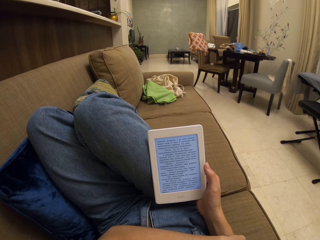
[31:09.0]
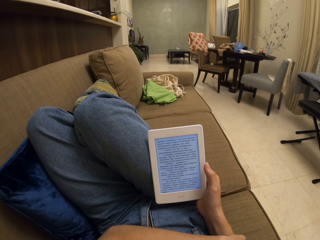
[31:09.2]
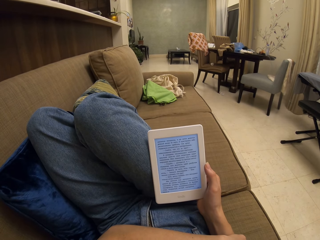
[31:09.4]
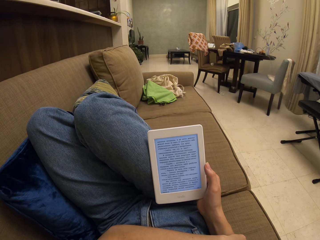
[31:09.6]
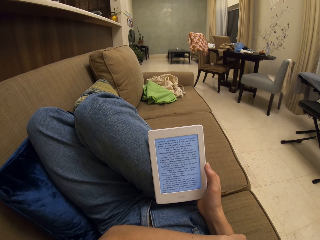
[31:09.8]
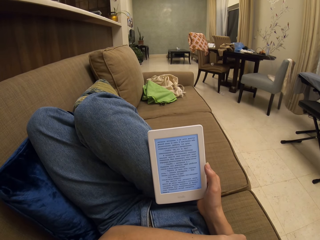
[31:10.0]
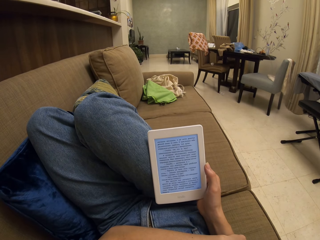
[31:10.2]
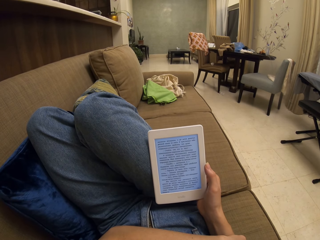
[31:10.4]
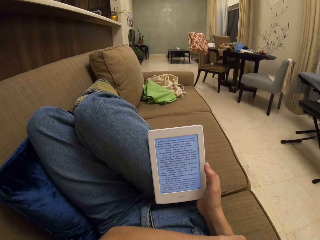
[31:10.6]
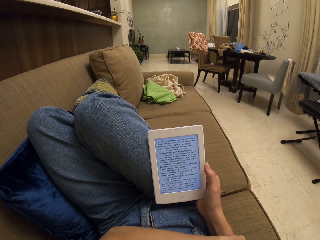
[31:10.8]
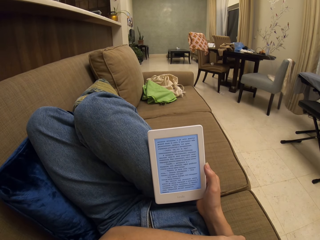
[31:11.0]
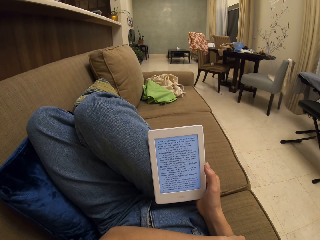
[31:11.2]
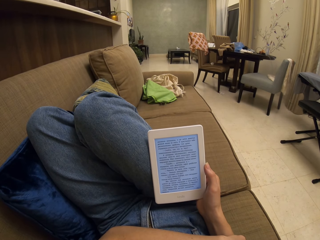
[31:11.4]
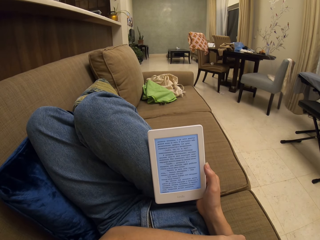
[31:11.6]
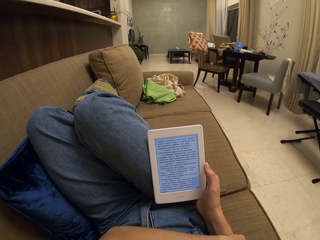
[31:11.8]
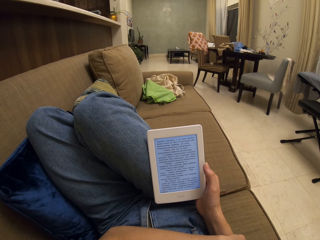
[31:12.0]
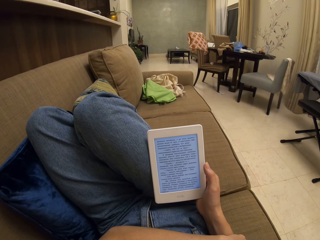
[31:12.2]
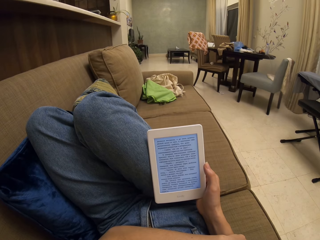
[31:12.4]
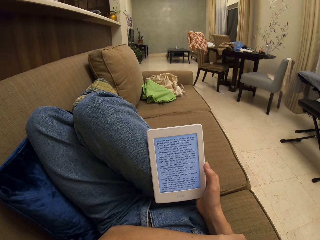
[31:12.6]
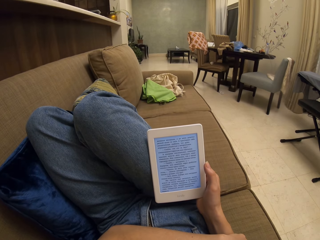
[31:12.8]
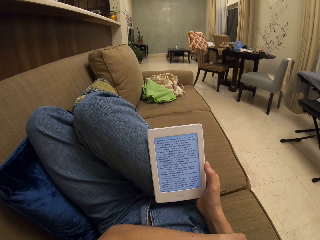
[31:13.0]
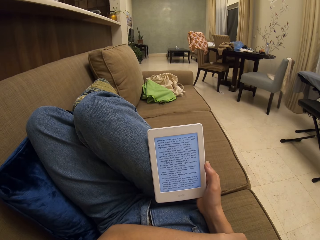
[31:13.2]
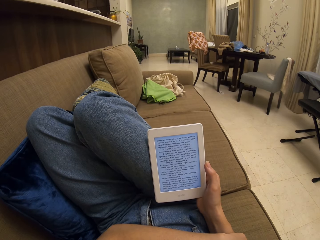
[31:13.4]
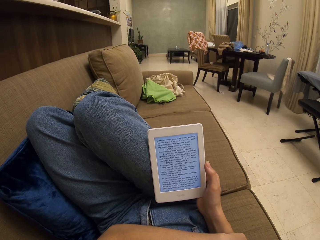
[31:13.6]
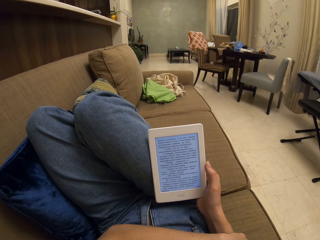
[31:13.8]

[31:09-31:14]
The camera wearer reads a book on the tablet.

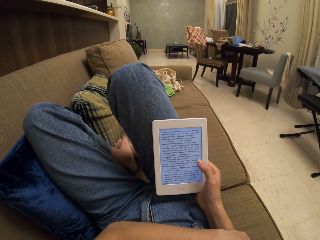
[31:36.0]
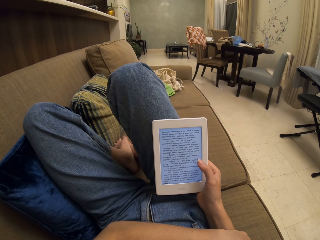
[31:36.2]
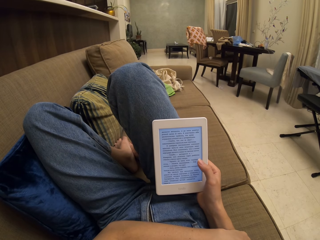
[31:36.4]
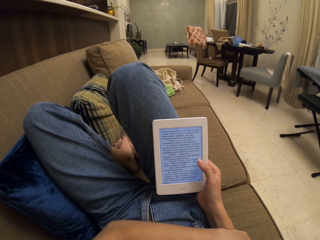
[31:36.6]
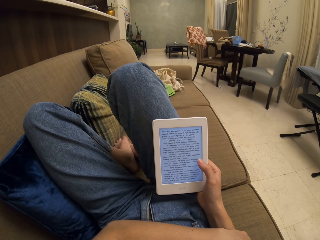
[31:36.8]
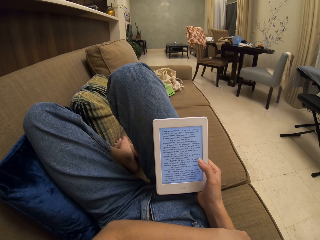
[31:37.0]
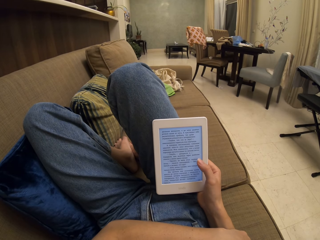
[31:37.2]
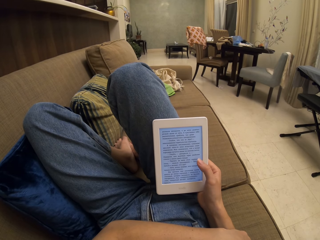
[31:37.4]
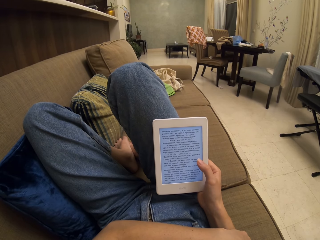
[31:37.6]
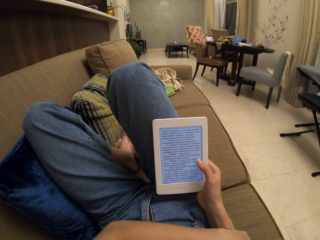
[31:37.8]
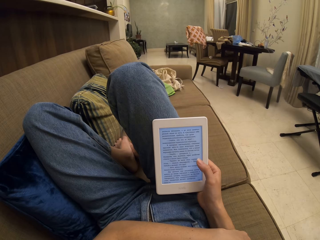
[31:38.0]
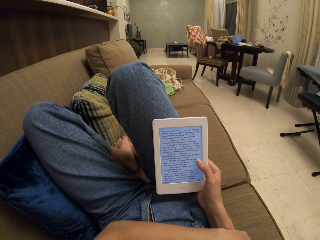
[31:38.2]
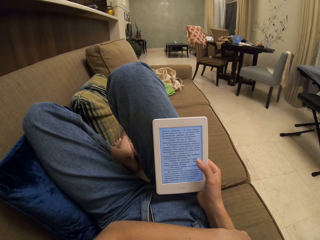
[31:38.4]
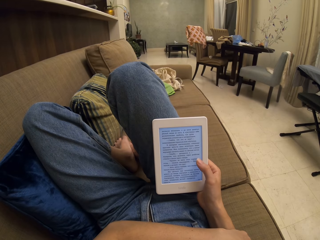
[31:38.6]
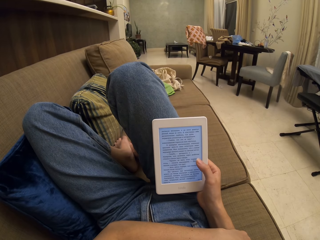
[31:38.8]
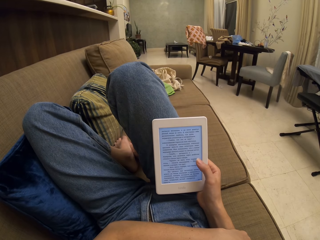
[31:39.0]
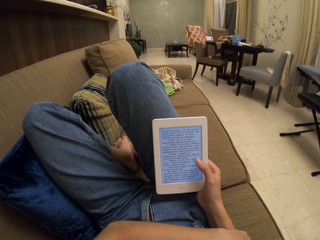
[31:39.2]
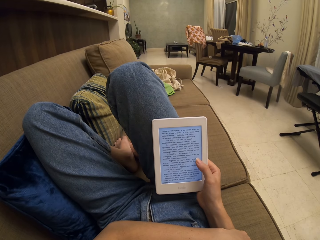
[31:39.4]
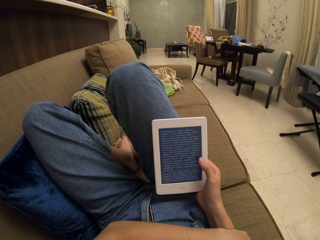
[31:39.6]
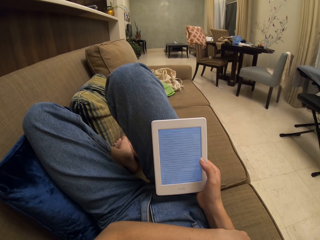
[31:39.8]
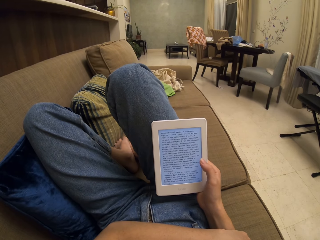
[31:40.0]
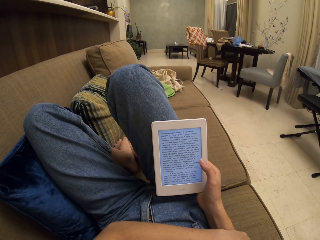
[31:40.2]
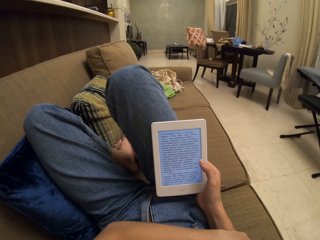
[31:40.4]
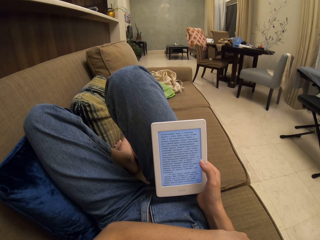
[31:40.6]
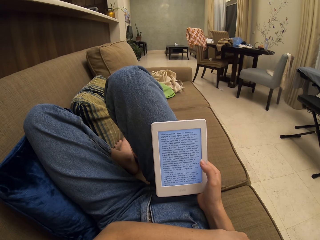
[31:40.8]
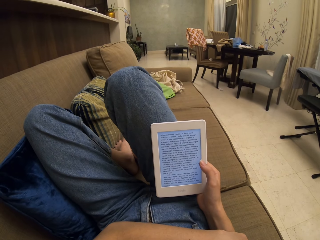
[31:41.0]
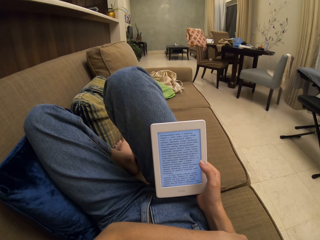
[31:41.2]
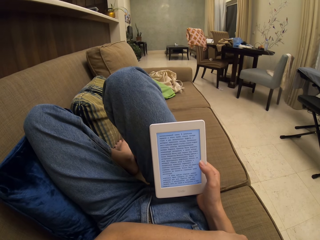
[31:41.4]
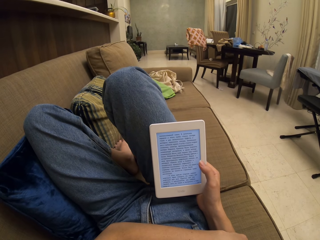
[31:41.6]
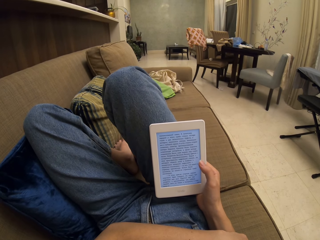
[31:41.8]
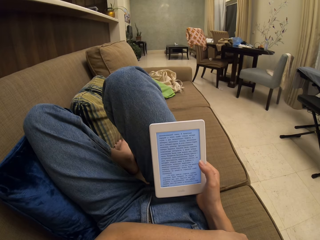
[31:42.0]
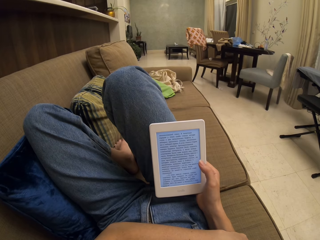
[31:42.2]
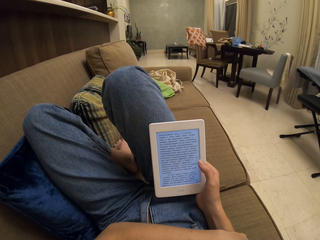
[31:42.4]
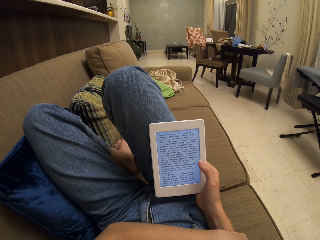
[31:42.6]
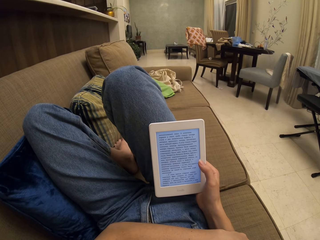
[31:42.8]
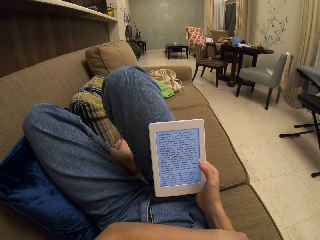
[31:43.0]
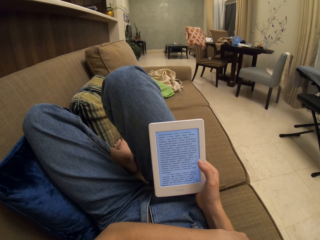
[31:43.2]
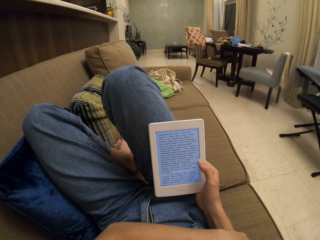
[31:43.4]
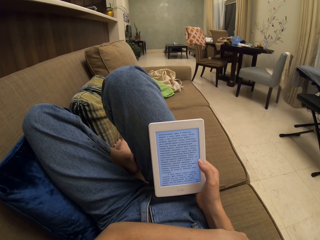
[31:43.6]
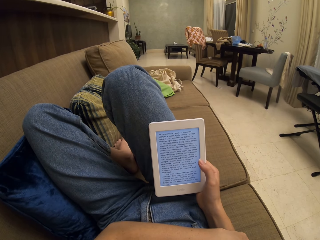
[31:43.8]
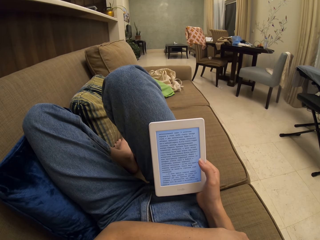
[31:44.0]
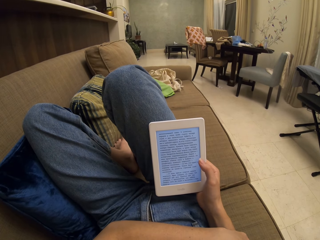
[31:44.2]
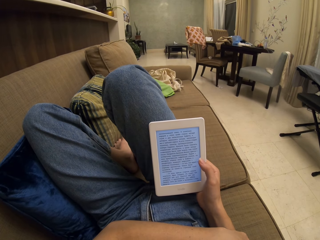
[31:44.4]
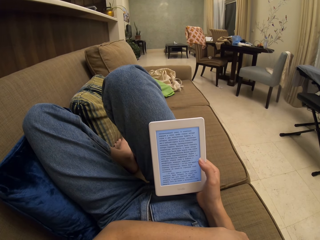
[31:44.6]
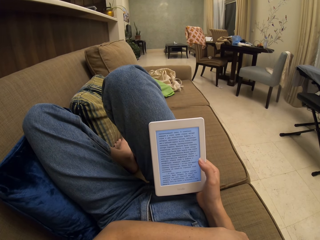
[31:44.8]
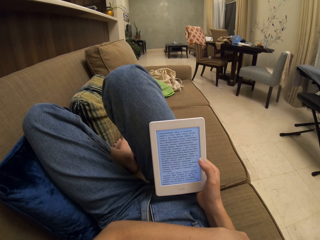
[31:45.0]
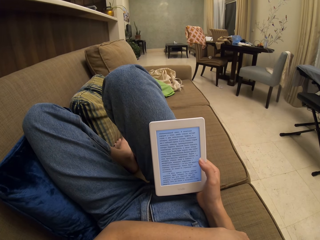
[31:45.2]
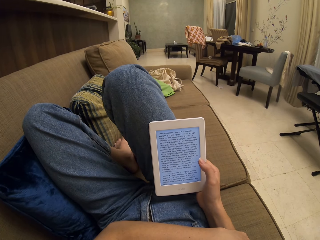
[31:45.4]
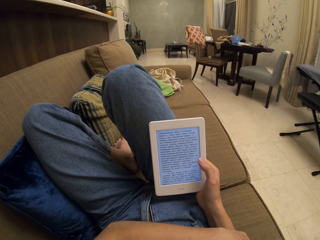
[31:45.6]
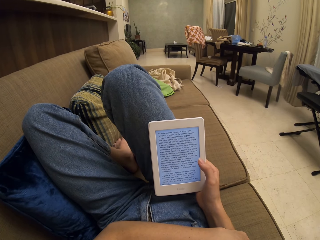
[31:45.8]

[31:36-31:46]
The camera wearer touches the tablet screen. They operate the tablet. They read a book on the tablet.

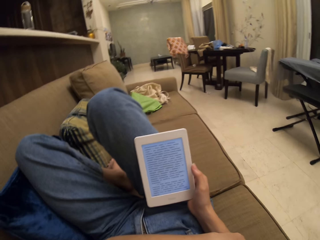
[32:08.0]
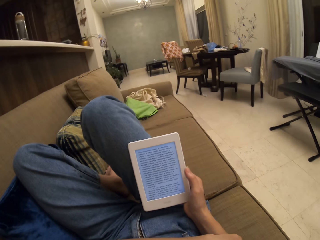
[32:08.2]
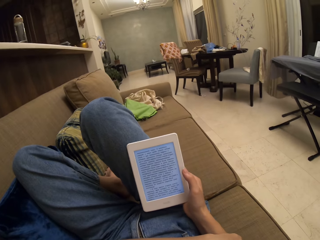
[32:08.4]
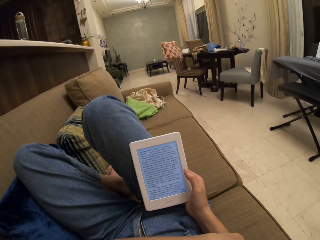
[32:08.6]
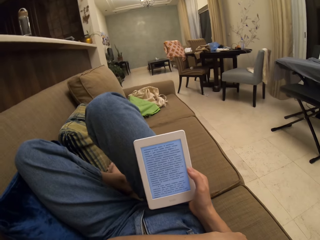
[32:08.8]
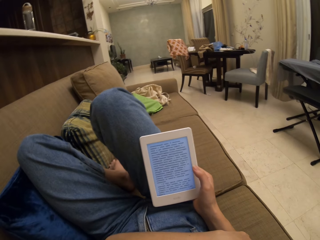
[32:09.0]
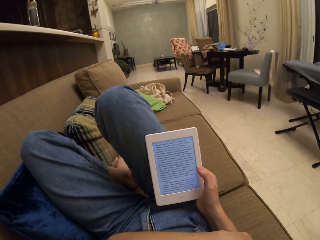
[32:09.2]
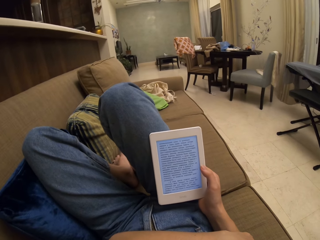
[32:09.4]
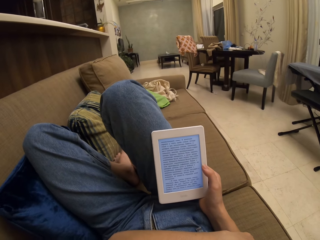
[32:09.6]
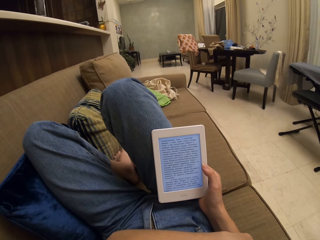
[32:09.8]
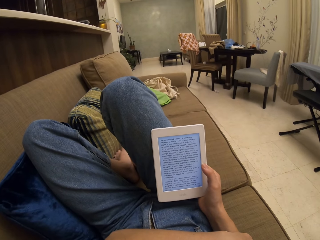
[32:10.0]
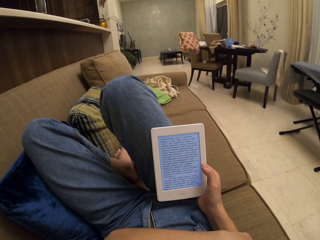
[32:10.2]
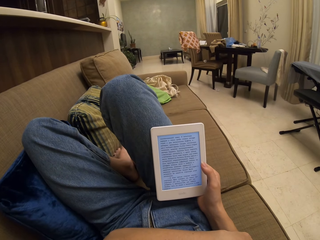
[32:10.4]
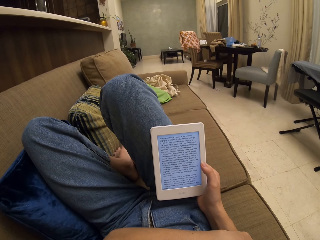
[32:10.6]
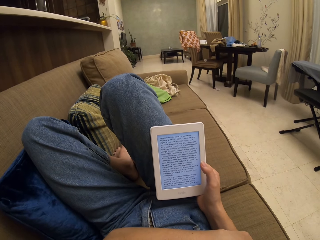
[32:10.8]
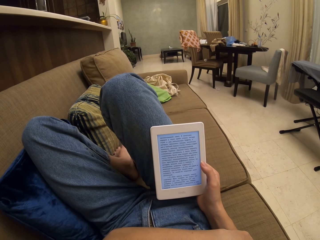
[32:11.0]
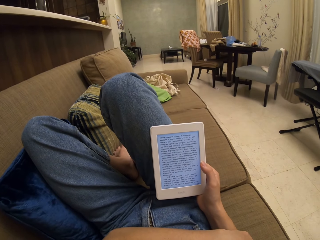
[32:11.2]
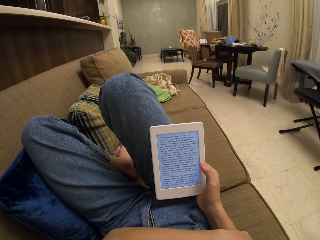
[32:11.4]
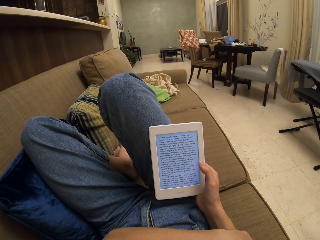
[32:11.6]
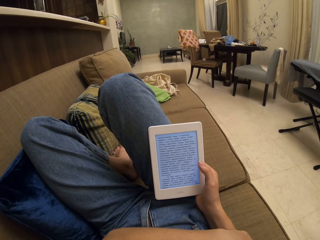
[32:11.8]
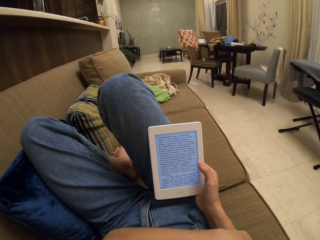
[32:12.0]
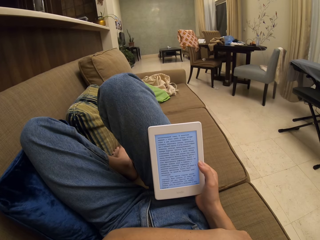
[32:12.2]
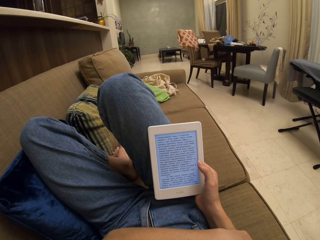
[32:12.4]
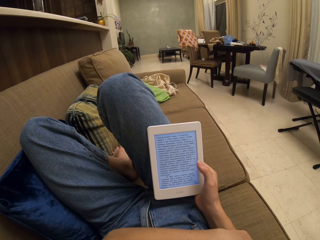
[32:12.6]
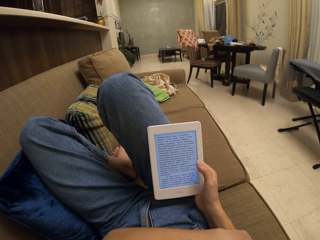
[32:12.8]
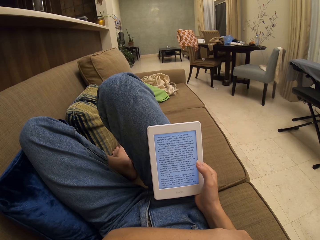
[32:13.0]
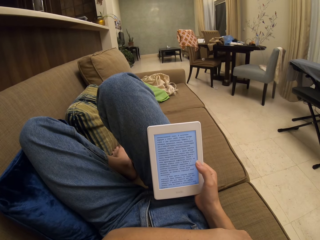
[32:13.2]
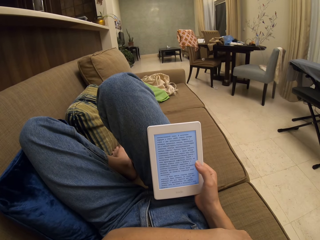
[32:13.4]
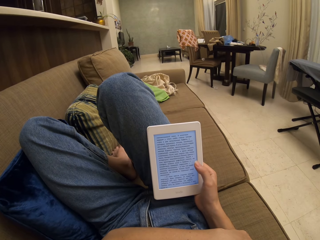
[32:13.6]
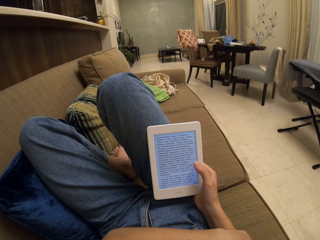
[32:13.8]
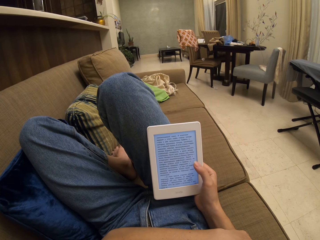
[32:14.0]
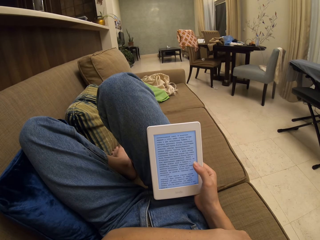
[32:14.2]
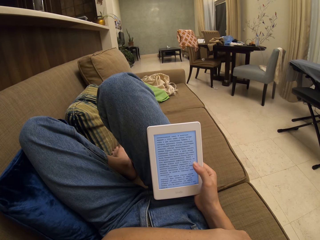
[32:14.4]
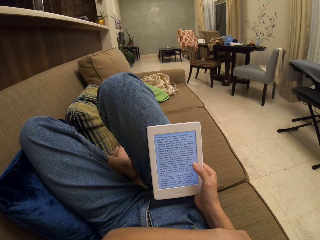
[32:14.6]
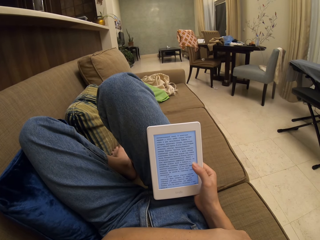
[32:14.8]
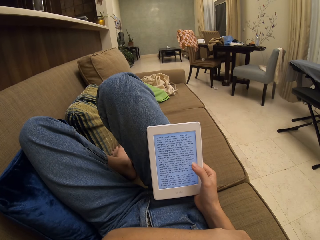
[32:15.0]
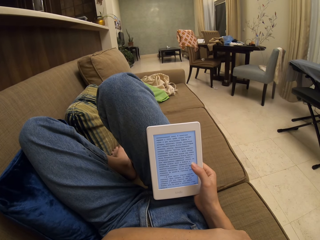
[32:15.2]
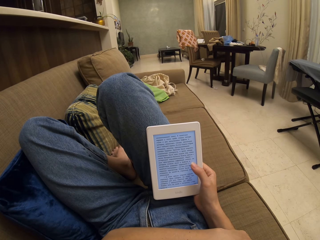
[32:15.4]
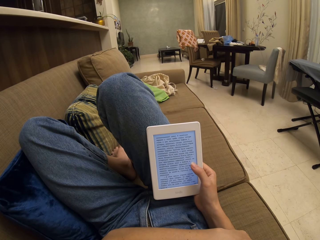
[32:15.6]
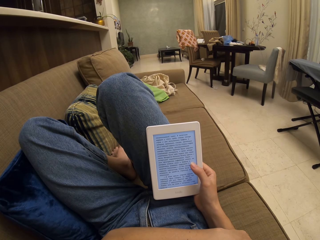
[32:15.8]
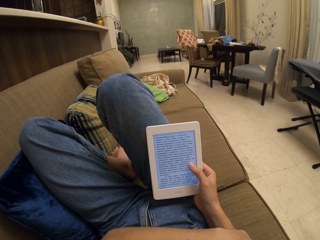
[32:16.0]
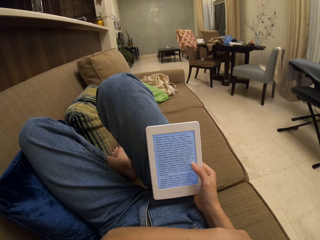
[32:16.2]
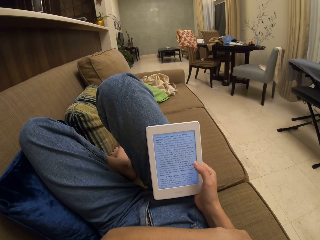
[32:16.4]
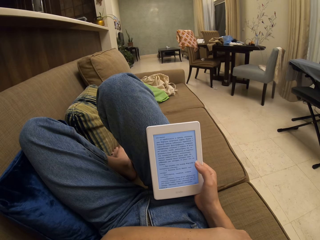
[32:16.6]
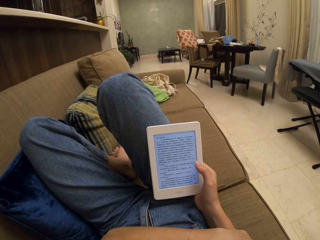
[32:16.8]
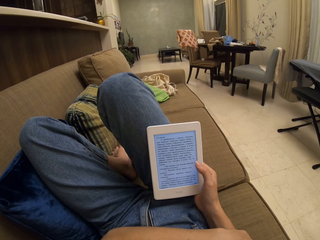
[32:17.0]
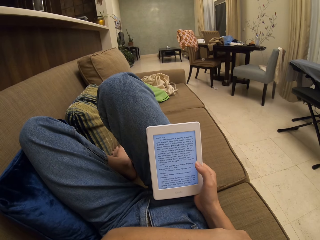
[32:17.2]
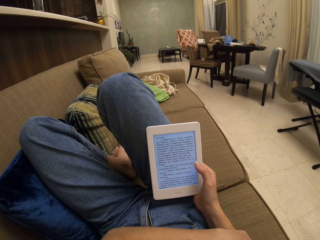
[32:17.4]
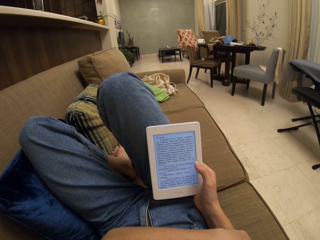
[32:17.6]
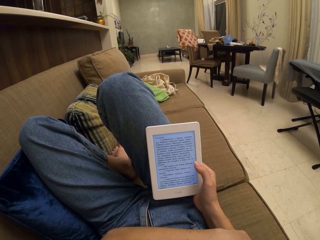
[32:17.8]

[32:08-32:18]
The camera wearer taps on the tablet screen. They tap on the tablet screen again. They operate the tablet. They read a book on the tablet.
